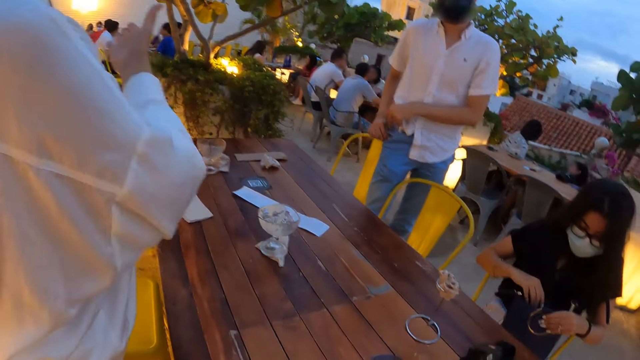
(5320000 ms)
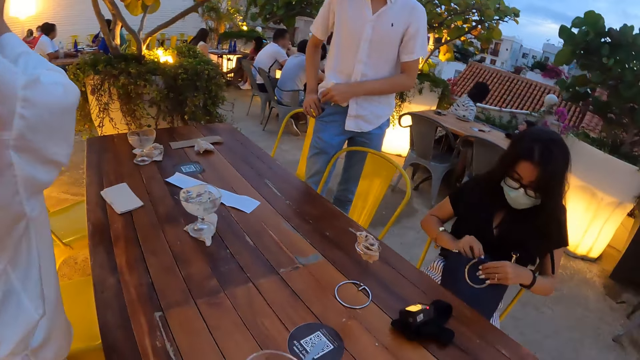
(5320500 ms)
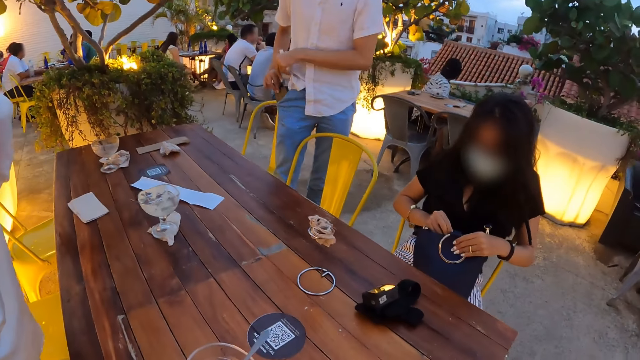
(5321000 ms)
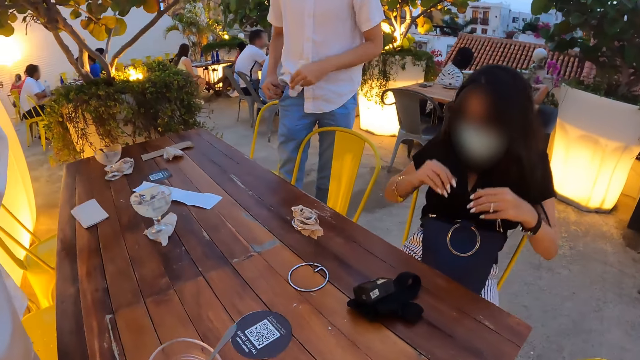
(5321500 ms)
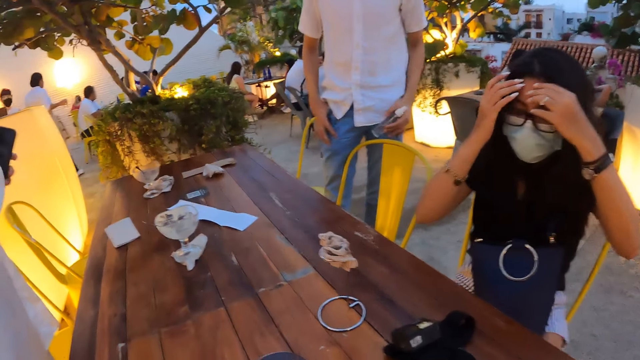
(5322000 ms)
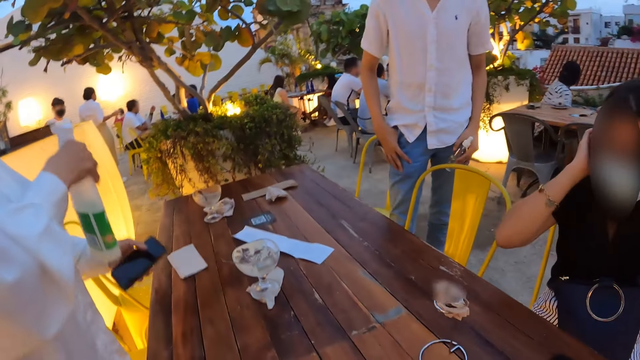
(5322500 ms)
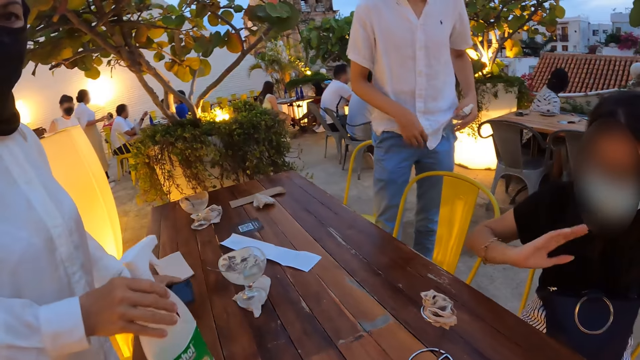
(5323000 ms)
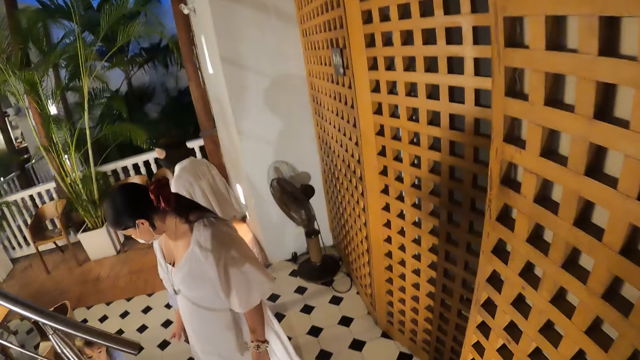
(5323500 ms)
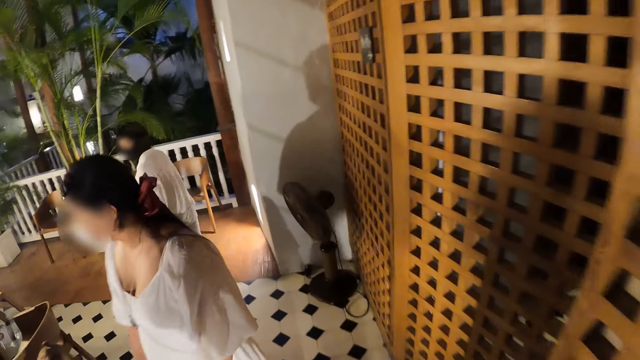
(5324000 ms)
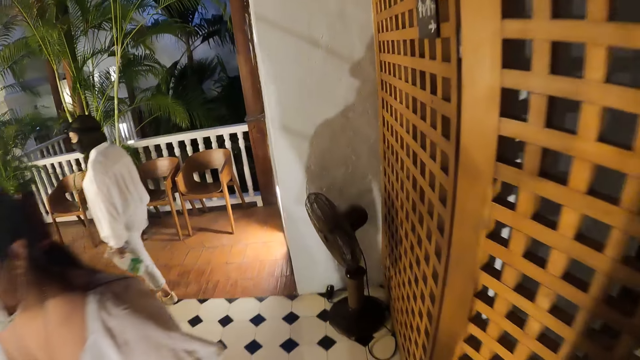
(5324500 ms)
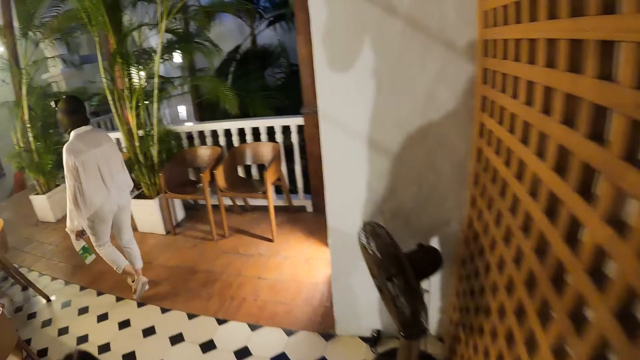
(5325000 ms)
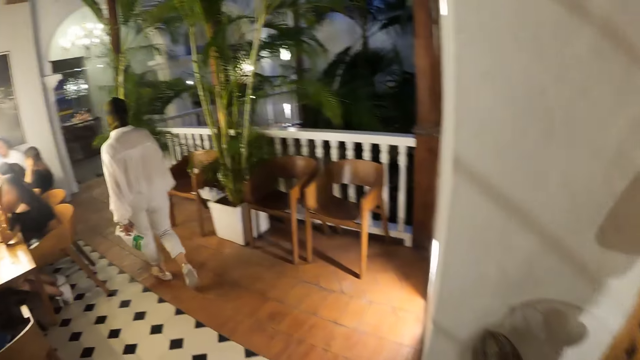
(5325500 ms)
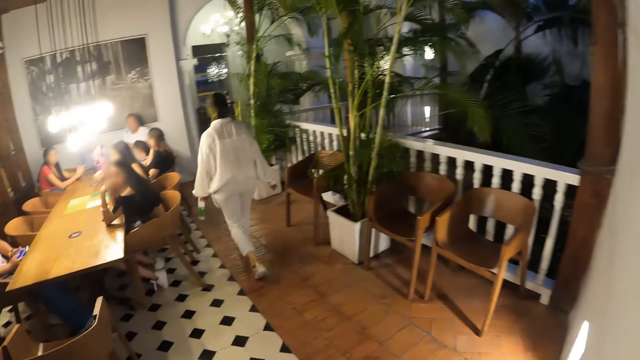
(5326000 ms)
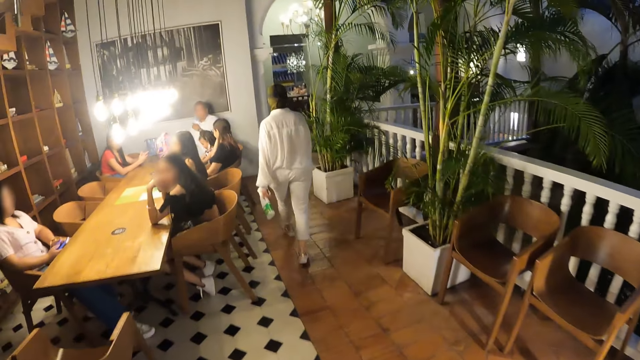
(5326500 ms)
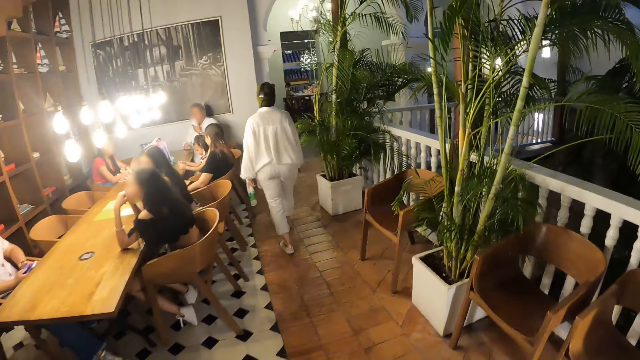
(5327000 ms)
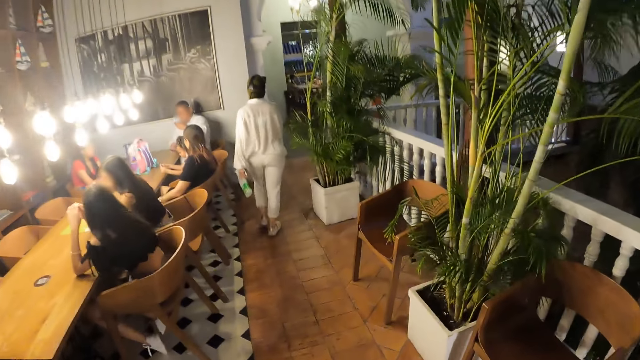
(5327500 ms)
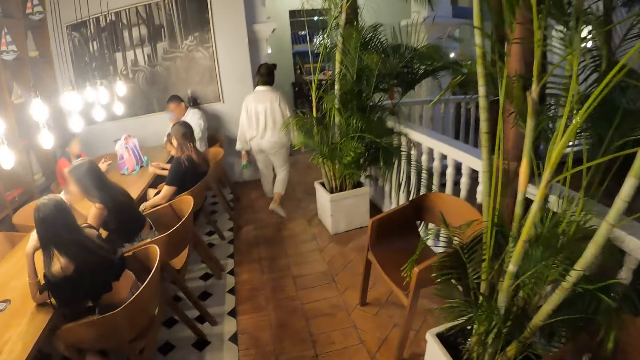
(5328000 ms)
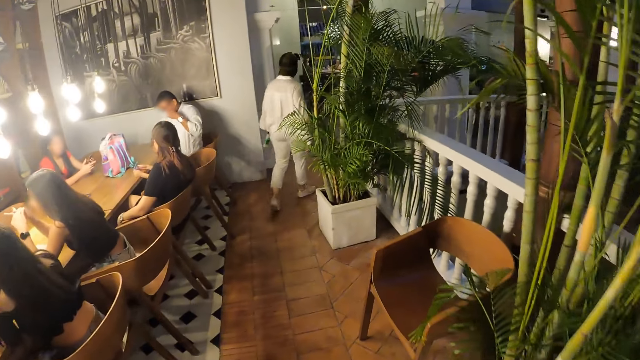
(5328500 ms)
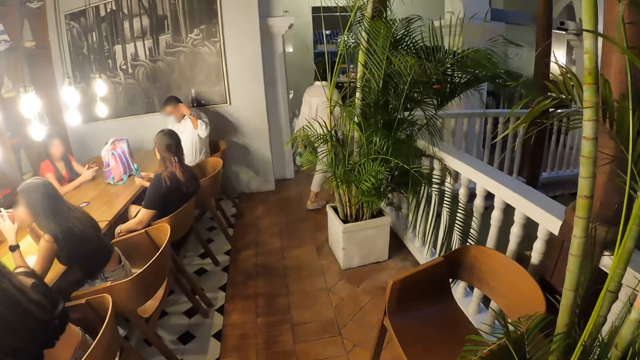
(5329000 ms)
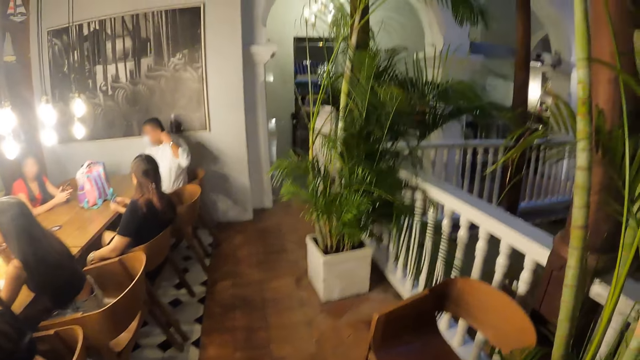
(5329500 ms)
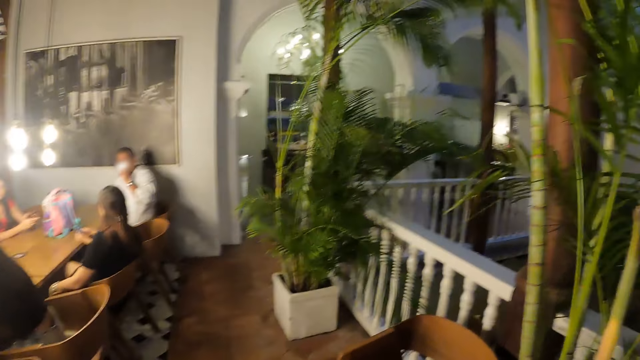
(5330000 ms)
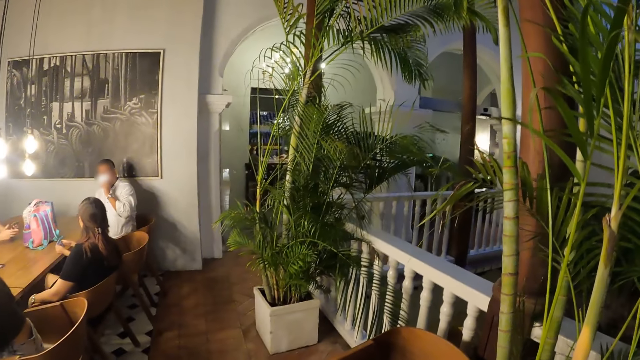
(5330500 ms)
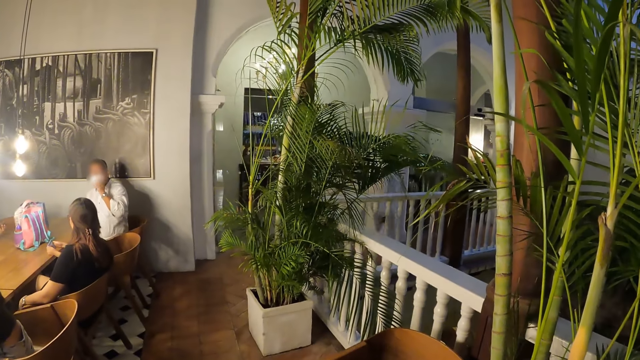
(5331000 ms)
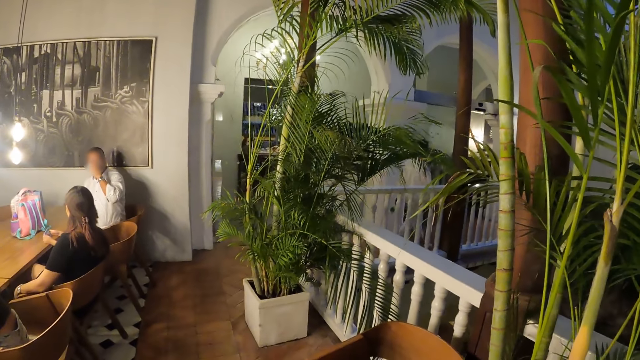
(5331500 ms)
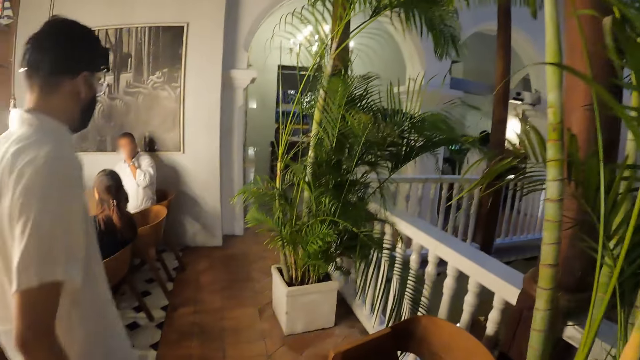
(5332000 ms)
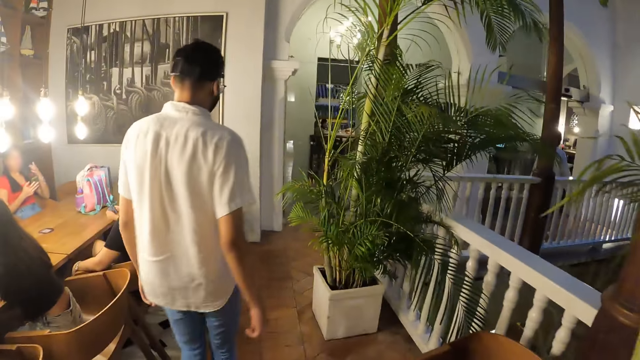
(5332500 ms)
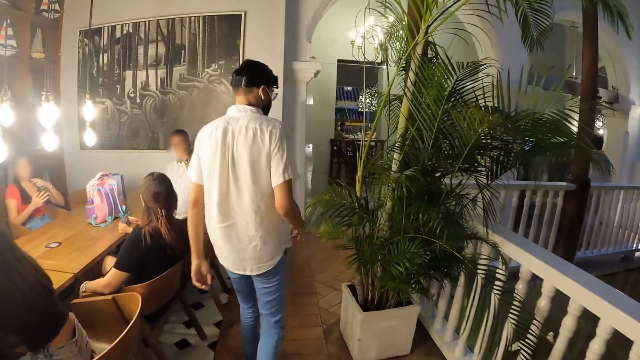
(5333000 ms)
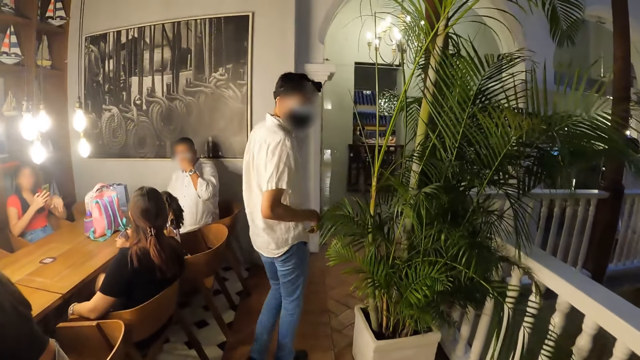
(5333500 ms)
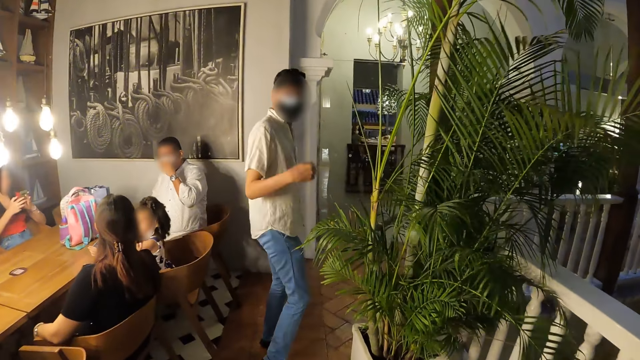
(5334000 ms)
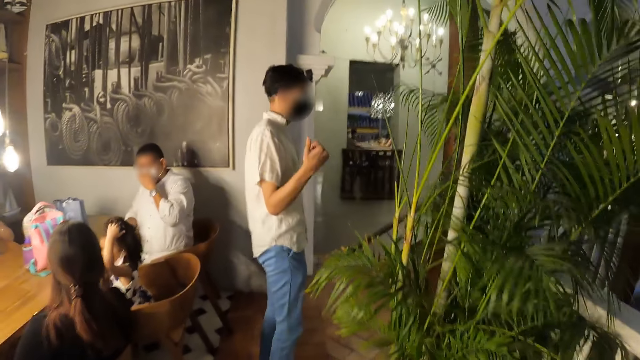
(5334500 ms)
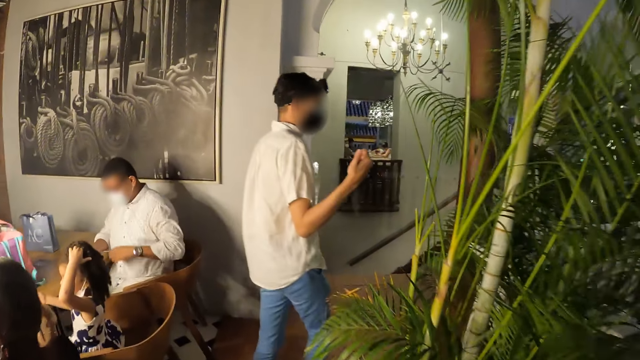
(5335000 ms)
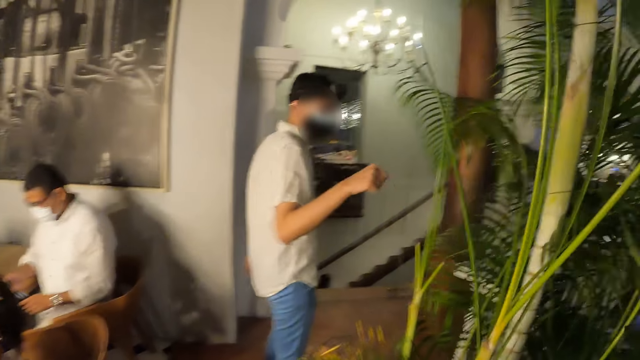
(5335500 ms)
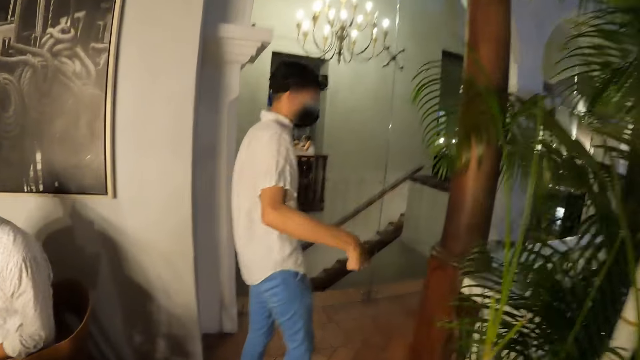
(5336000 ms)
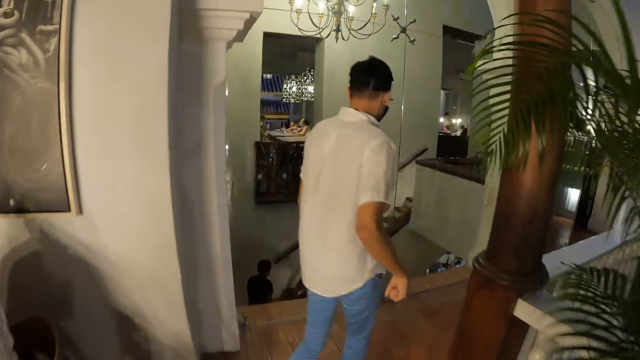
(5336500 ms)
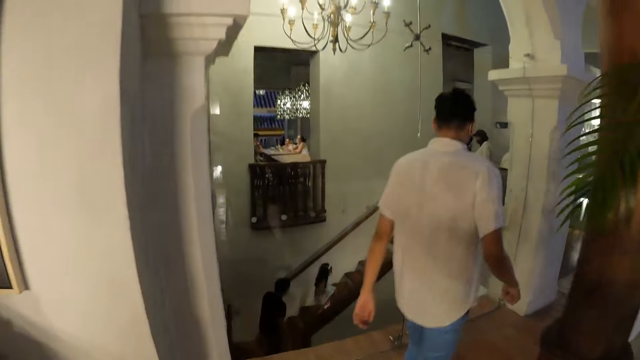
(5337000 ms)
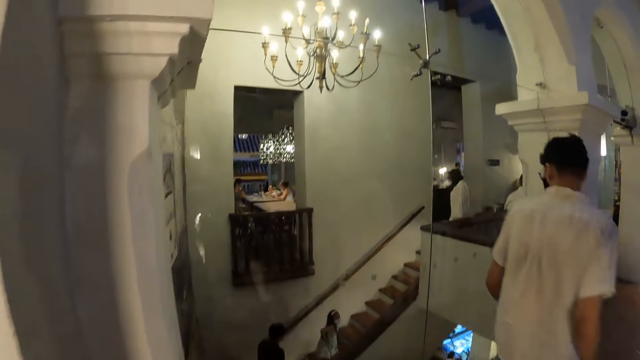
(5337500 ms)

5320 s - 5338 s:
A woman adjusts her hair with both hands. Another woman drops the phone on the table with her left hand and drops the hand sanitizer on the table with her right hand. A woman gives the camera wearer a spray gun. The second woman walks out of the restaurant. The camera wearer walks out of the restaurant. A man walks out of the restaurant.

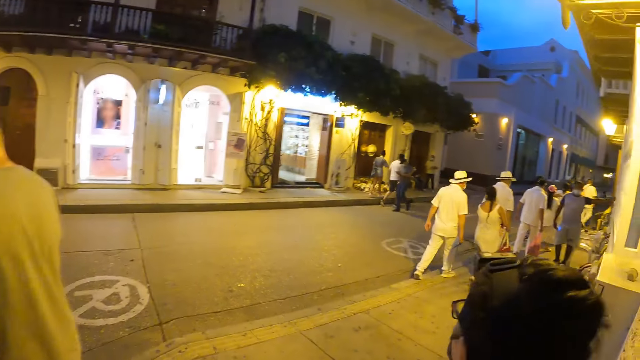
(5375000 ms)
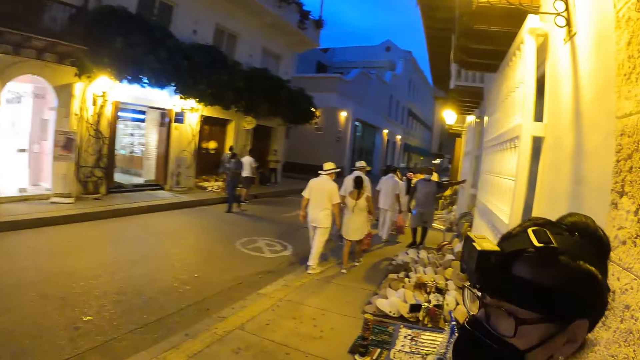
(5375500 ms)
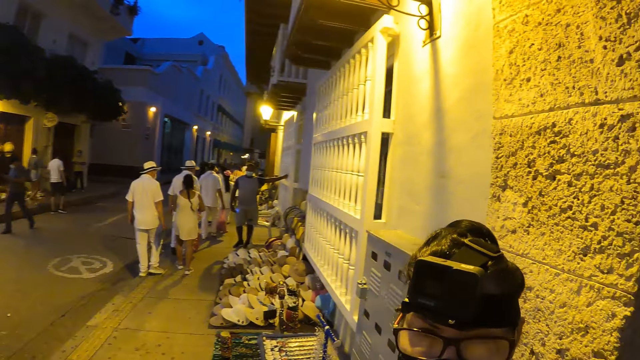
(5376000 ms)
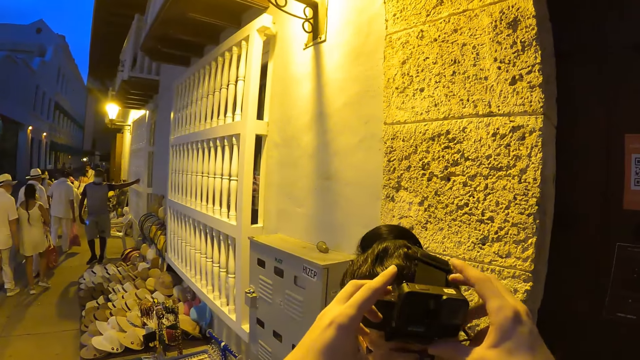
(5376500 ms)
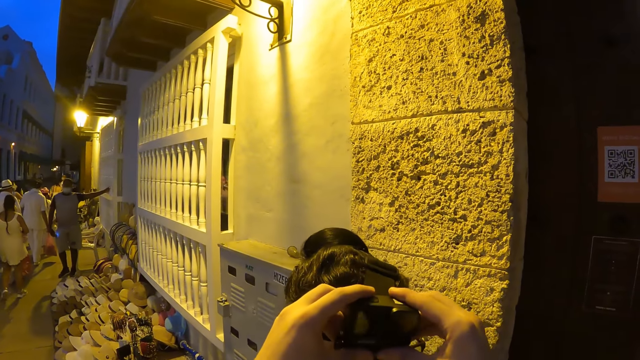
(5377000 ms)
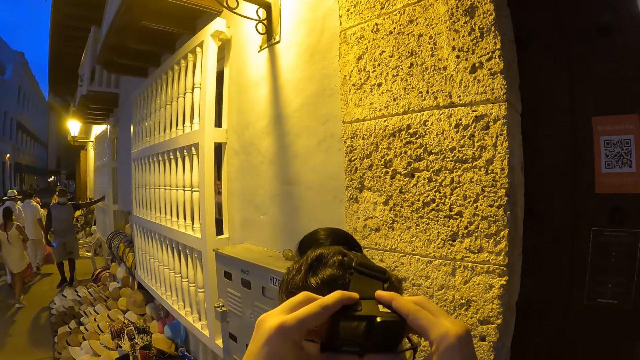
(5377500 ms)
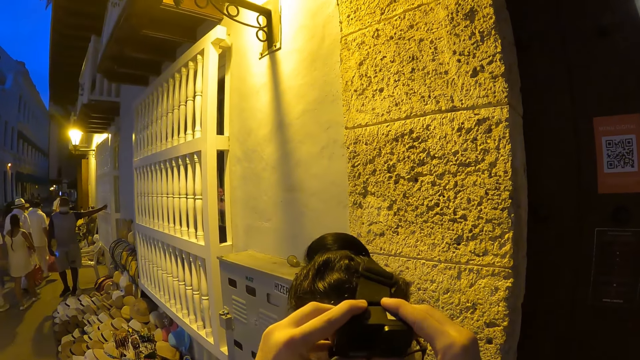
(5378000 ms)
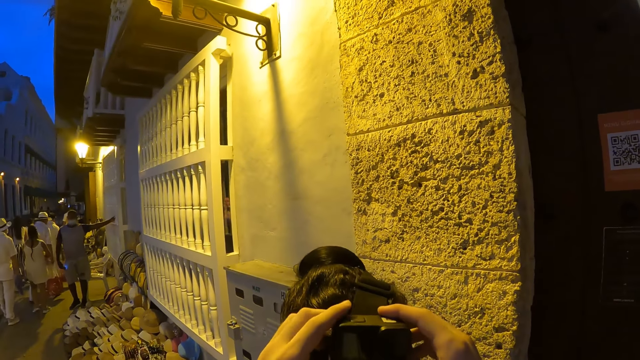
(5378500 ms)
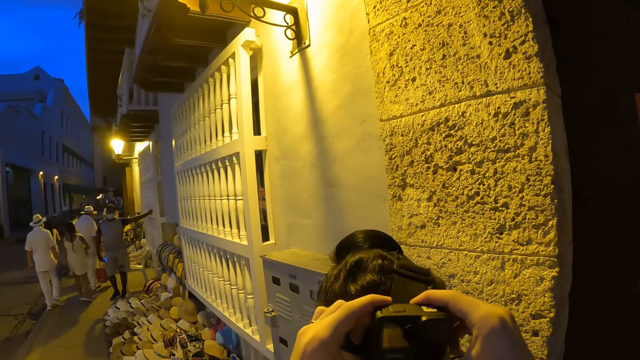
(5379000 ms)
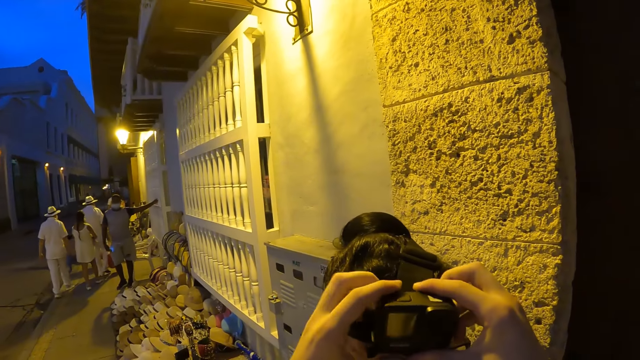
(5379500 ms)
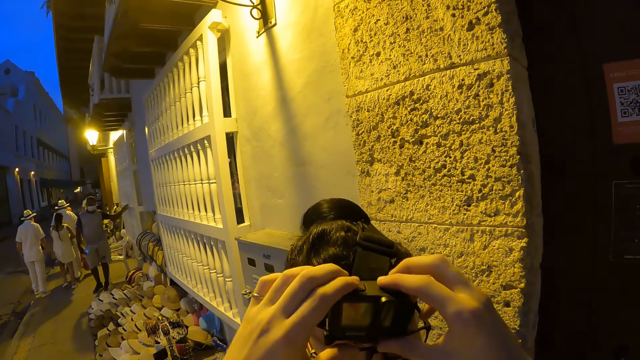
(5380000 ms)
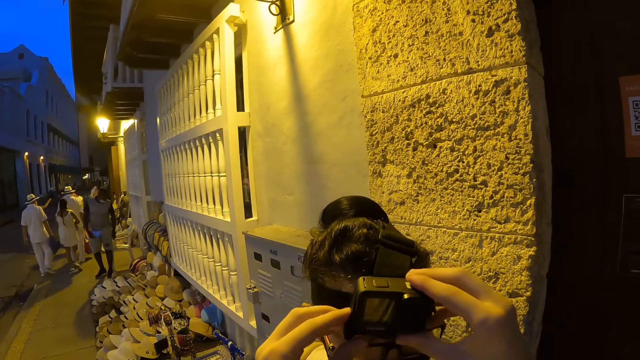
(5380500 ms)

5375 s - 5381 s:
The camera wearer adjusts a camera on the woman's head with both hands. They touch the camera.
